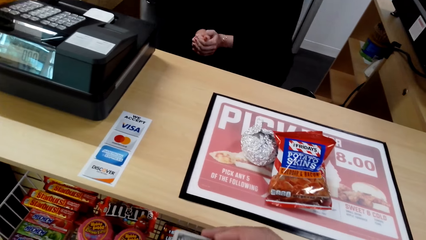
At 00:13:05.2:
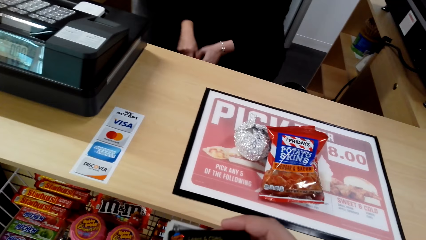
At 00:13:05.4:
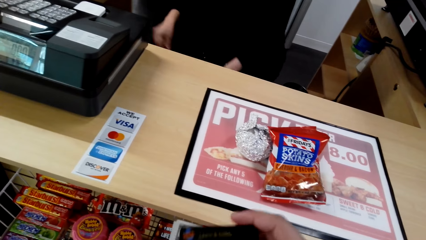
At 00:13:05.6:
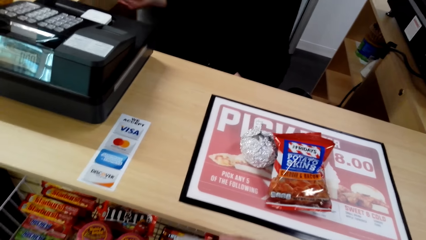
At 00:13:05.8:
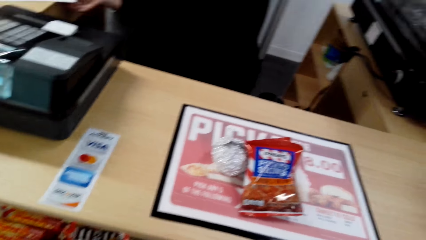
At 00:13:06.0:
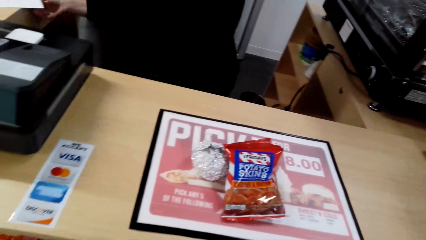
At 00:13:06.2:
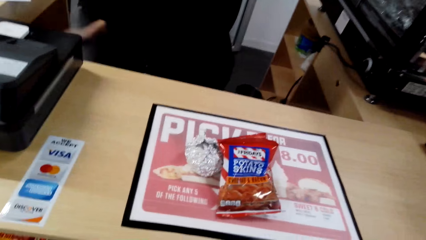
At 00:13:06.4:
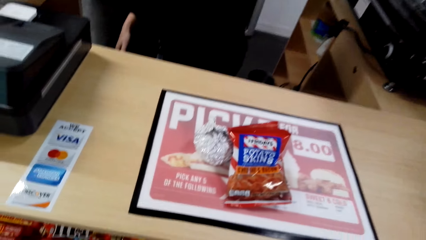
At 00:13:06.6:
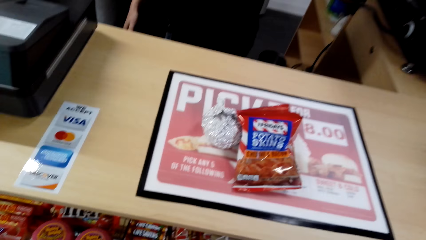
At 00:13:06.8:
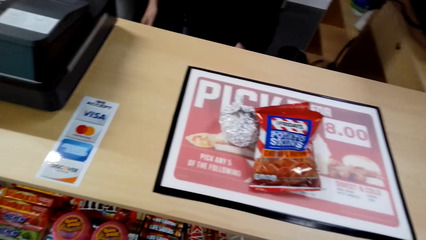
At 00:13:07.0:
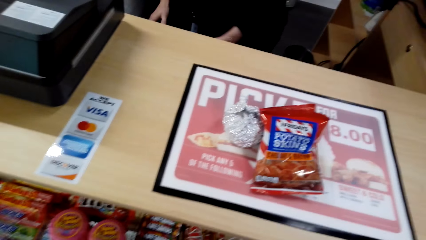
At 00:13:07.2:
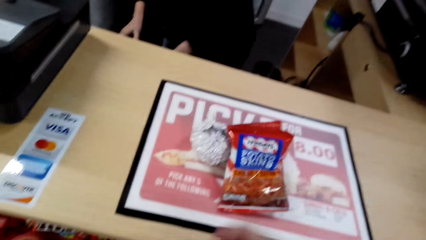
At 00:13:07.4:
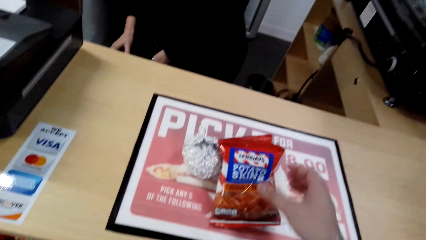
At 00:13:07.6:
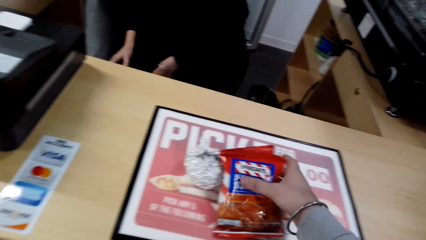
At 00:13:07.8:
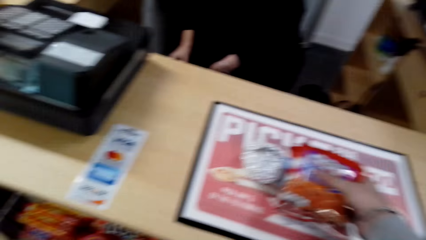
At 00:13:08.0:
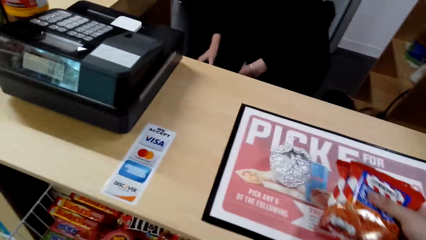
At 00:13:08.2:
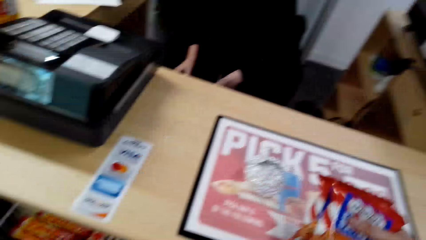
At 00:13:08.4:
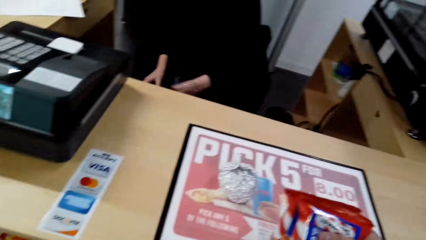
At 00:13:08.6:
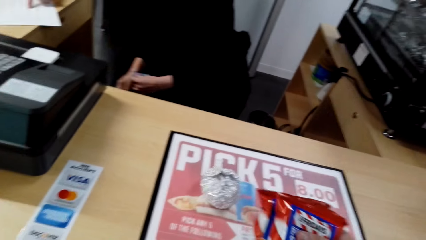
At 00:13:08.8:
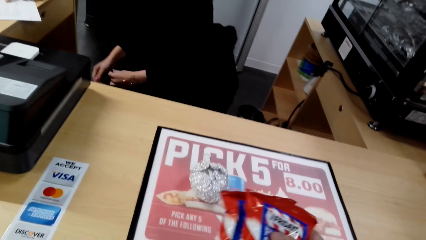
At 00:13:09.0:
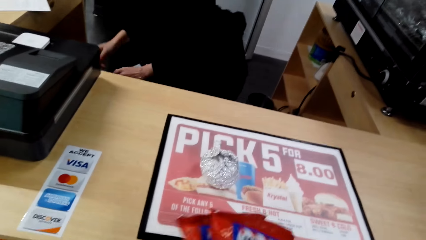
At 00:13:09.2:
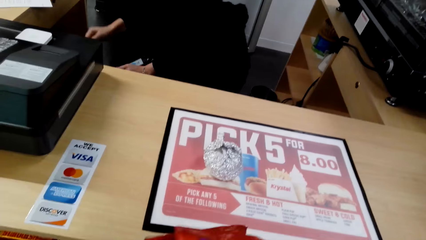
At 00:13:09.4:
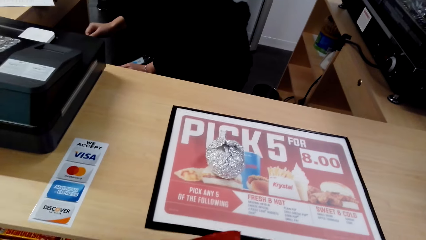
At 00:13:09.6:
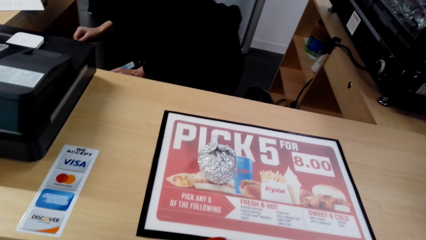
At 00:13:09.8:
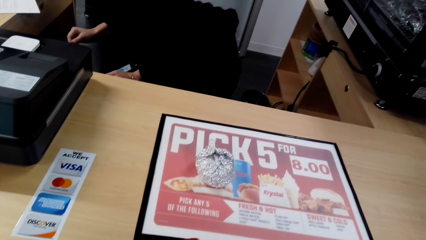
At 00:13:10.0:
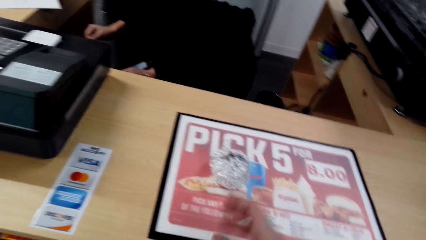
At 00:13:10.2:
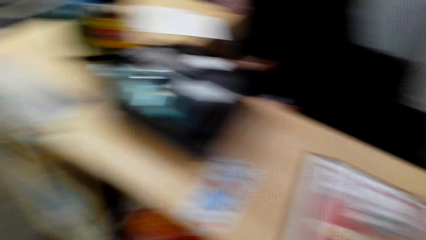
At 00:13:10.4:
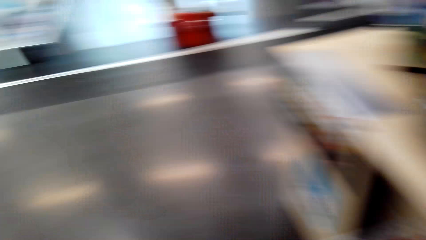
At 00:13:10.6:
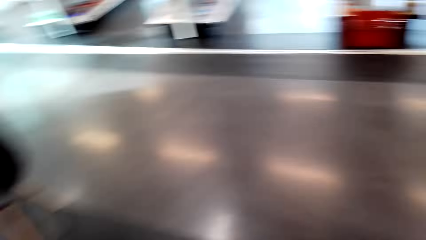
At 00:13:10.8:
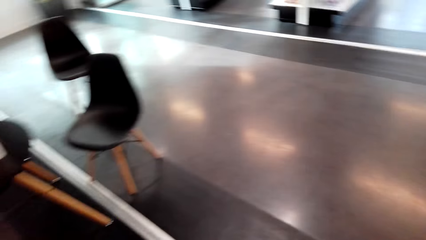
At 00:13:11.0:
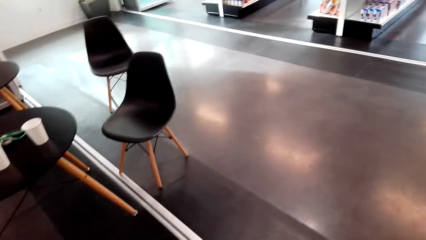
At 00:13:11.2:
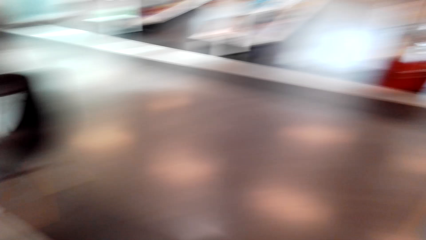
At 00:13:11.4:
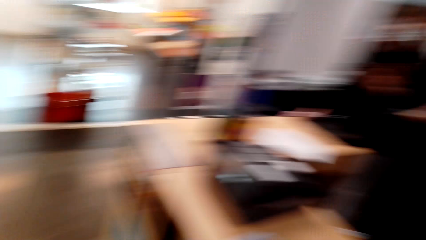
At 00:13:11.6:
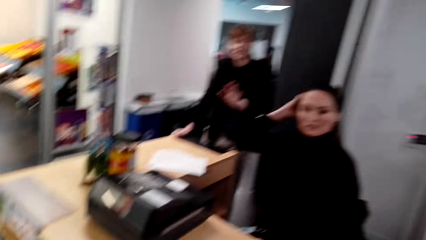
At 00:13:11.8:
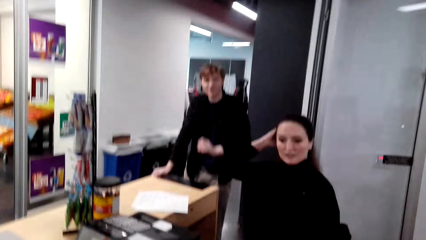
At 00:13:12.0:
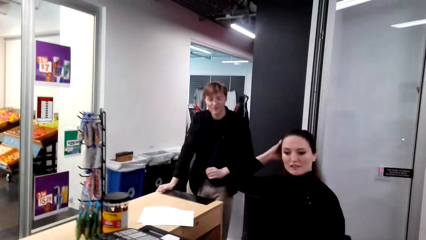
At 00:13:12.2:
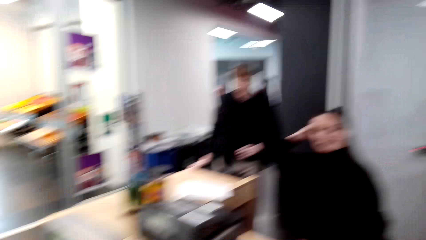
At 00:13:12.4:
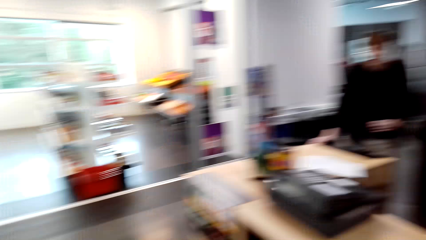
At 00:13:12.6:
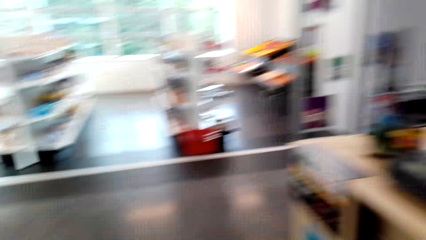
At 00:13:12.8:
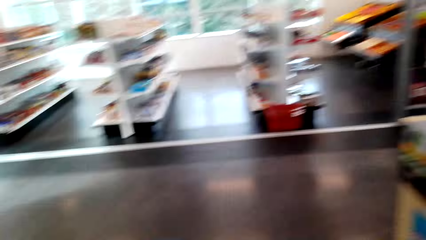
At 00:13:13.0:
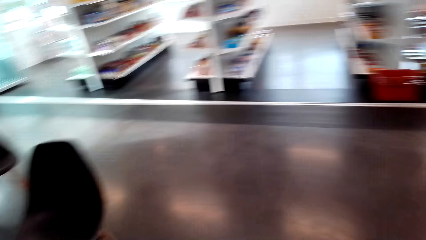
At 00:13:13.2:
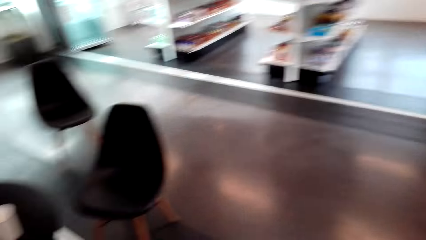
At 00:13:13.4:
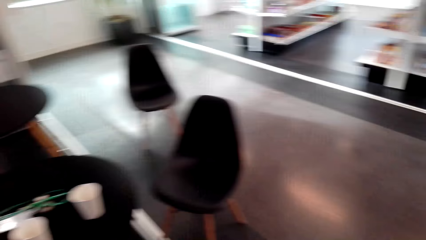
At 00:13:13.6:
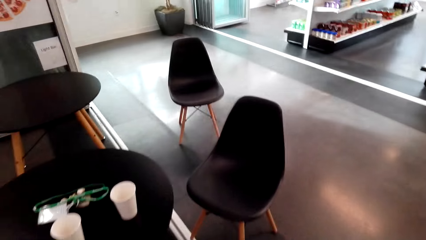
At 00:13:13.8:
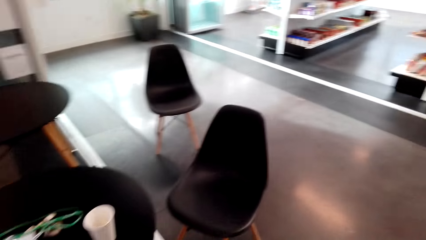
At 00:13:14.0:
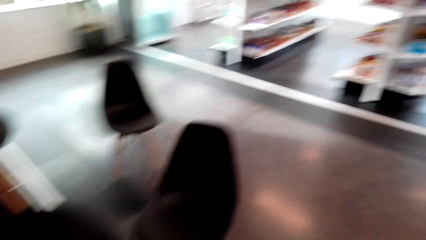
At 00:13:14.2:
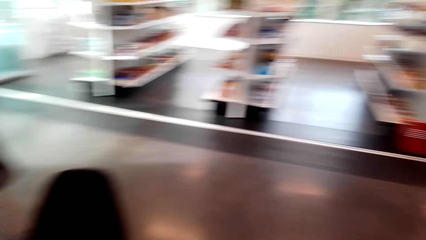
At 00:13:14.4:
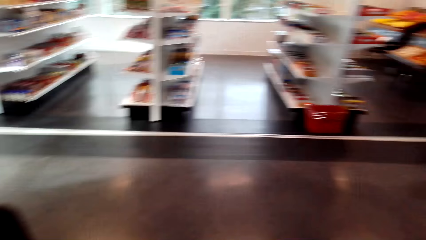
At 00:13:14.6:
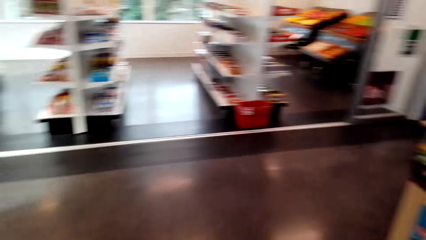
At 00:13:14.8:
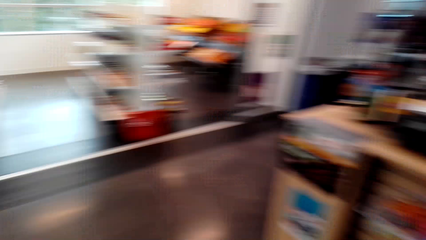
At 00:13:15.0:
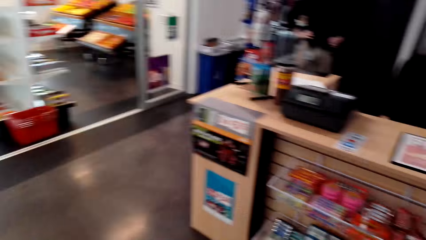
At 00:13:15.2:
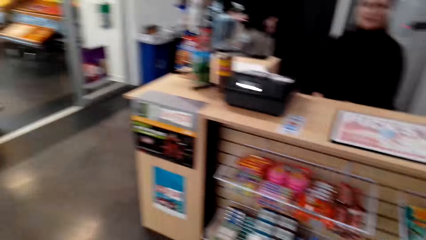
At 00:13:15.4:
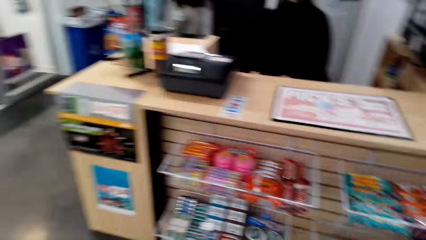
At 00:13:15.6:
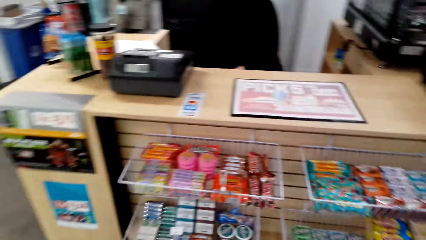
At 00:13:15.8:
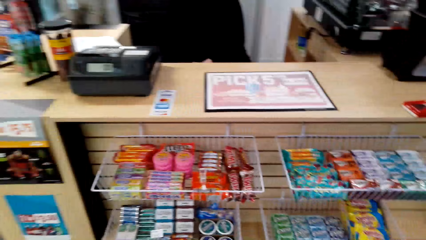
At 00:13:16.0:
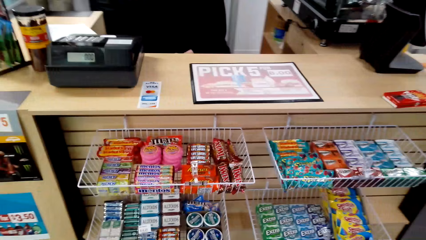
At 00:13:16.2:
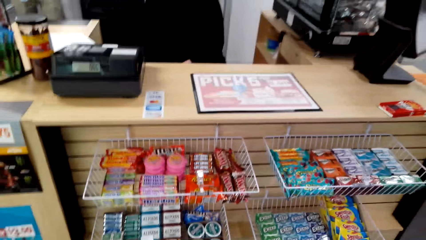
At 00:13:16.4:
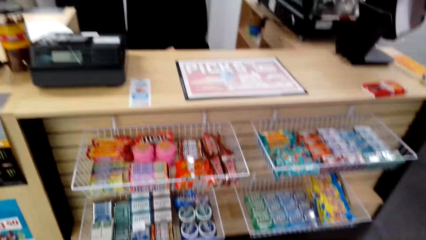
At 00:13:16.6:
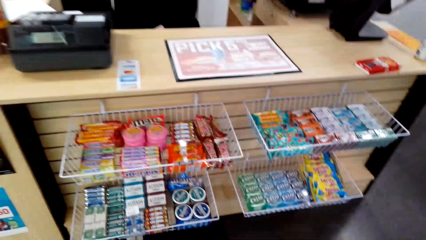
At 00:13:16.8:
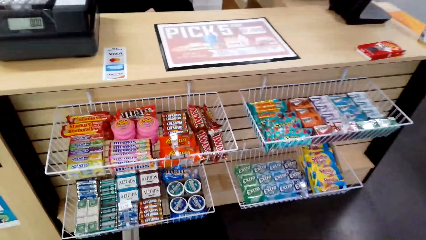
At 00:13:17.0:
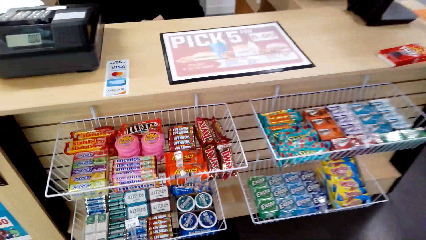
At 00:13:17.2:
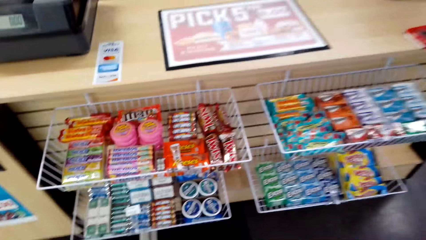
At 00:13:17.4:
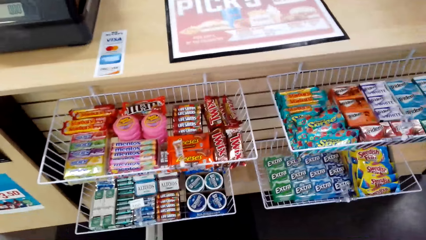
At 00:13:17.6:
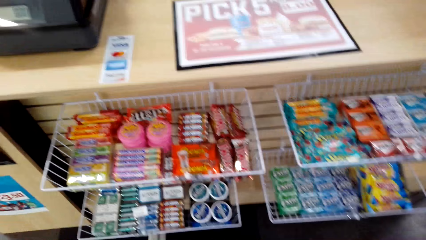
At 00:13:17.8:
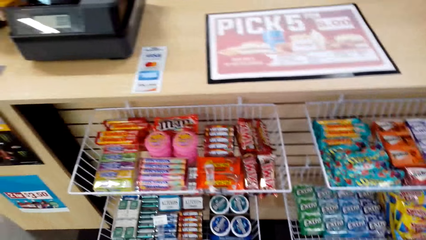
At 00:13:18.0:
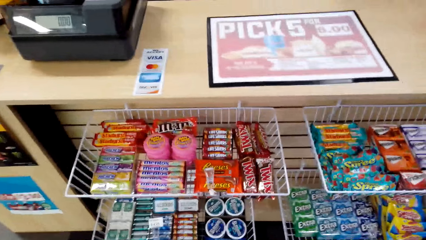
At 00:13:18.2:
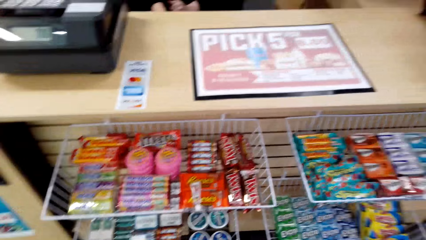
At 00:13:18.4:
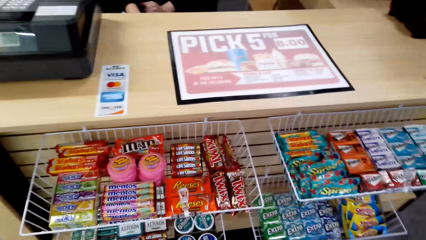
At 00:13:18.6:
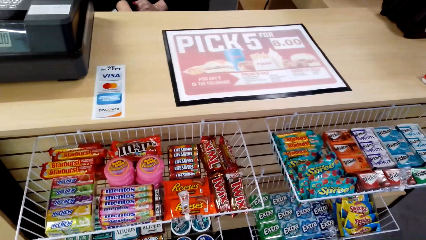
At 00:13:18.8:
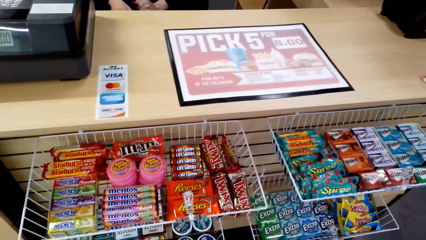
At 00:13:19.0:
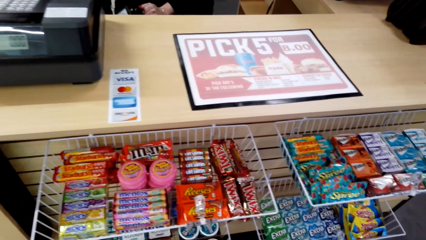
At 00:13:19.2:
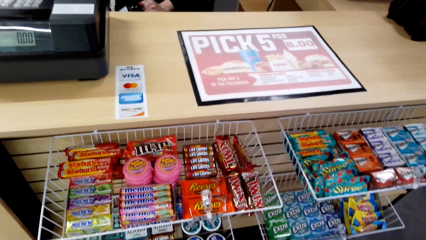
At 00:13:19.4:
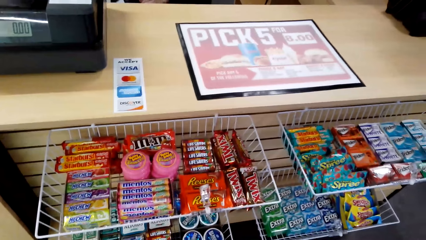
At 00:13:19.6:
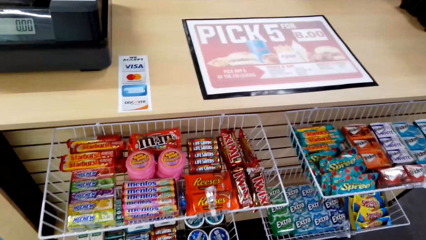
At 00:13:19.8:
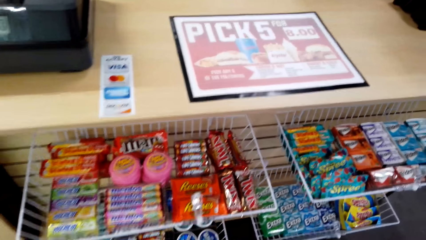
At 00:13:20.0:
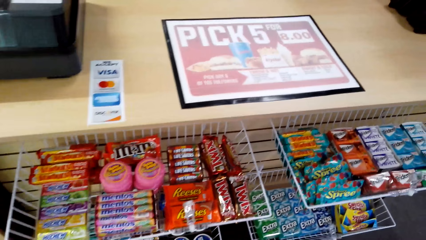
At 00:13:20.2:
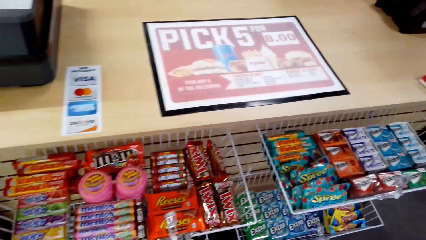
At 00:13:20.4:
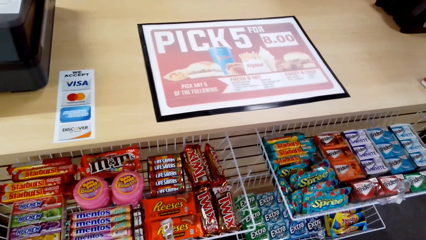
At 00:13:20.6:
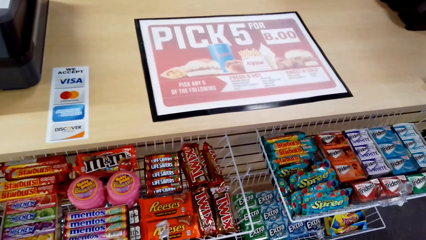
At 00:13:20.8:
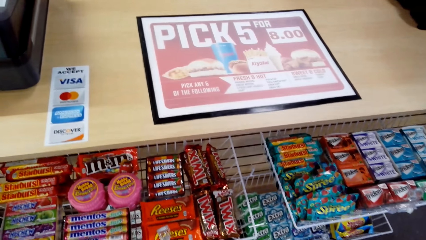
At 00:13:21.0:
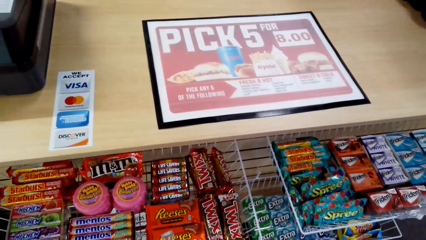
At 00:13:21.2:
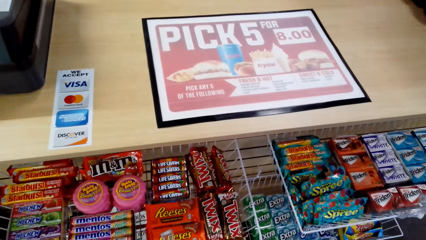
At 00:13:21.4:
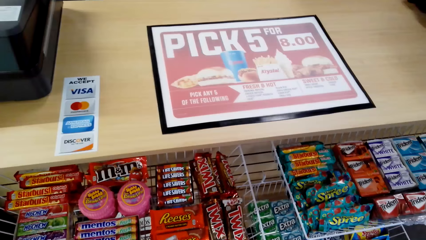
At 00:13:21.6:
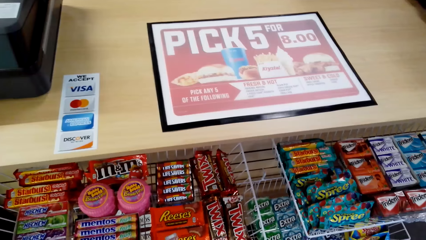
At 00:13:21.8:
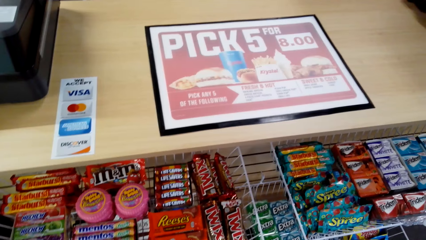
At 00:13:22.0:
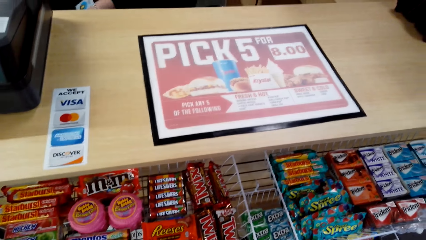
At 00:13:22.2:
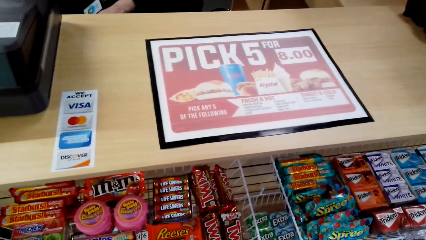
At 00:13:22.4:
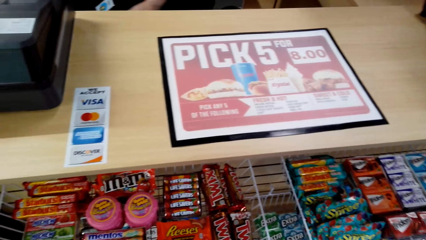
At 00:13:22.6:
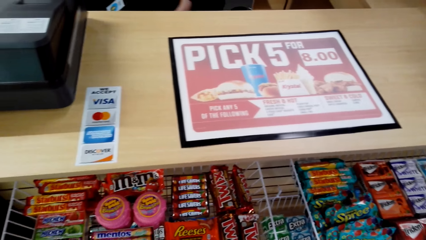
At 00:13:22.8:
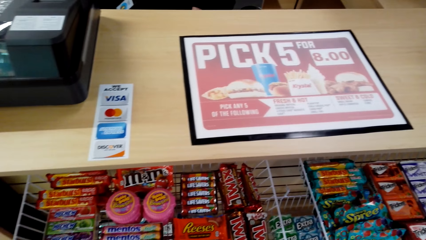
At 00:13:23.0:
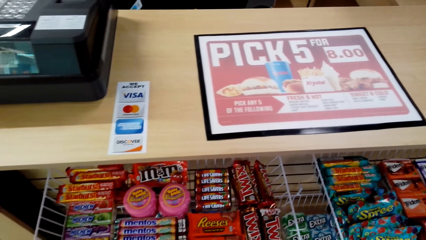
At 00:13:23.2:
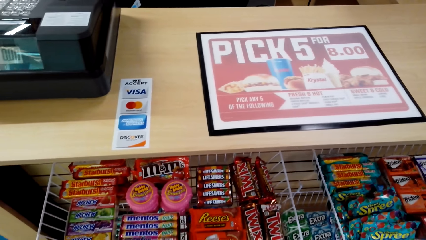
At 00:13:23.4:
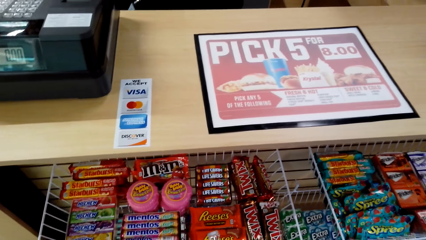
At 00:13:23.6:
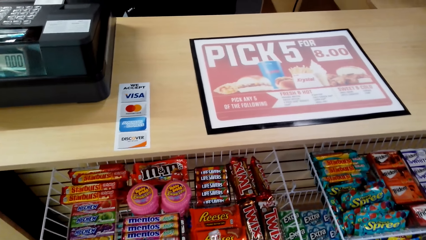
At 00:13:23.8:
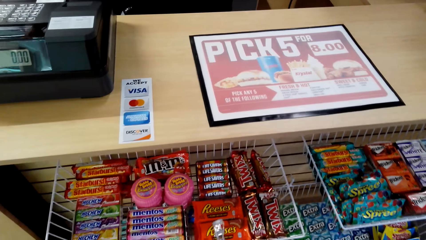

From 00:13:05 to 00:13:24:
The camera wearer converses with a woman. They pick up the item on top of the counter. They converse with the woman. They walk in the mall. They converse with the woman. They look around.
